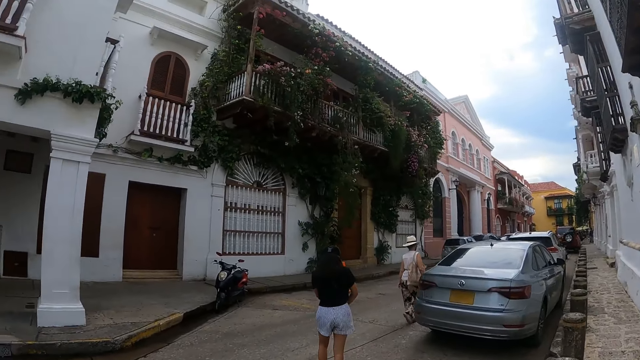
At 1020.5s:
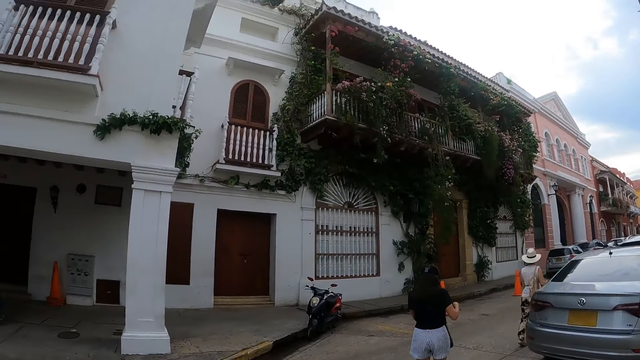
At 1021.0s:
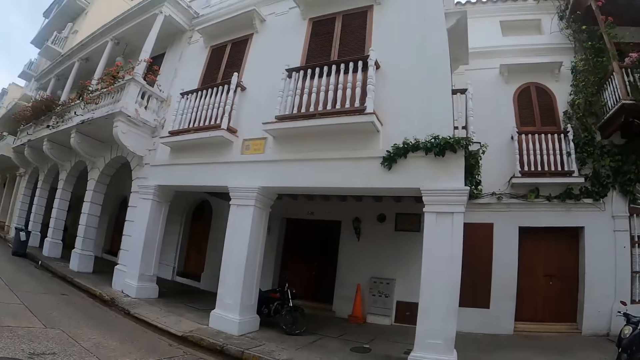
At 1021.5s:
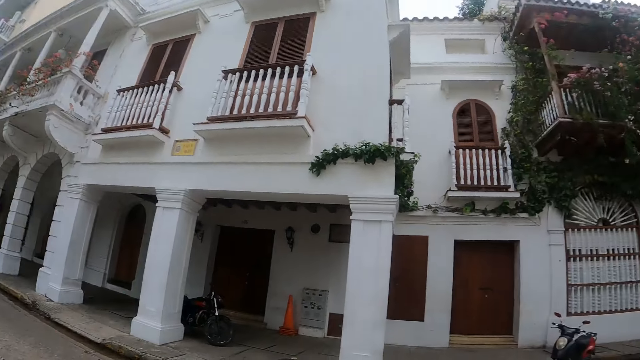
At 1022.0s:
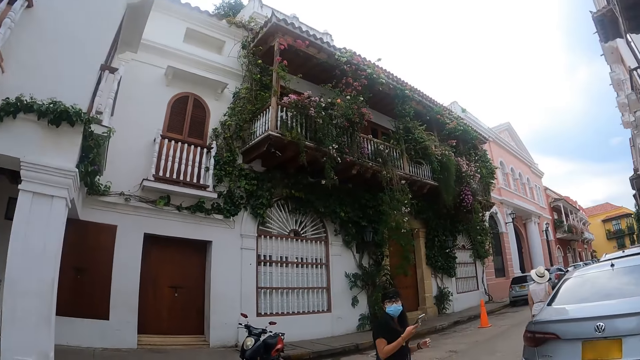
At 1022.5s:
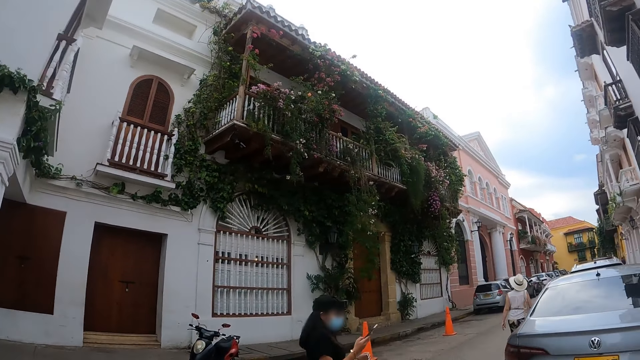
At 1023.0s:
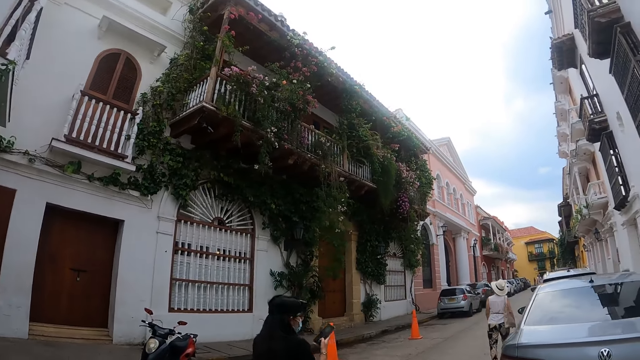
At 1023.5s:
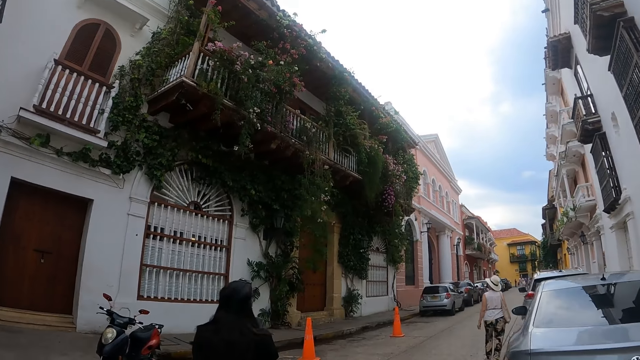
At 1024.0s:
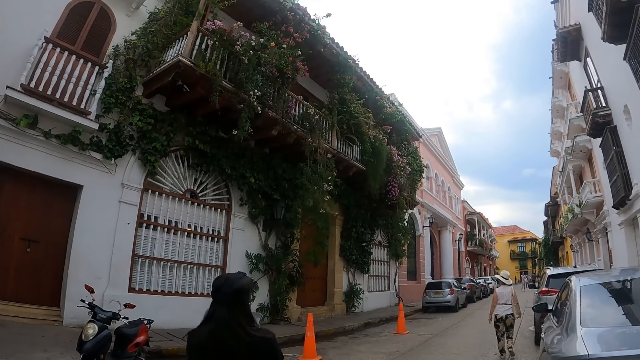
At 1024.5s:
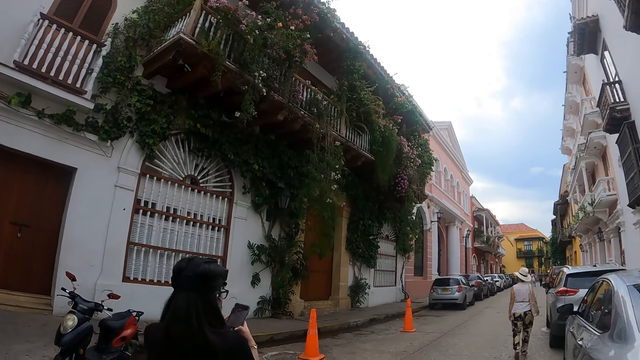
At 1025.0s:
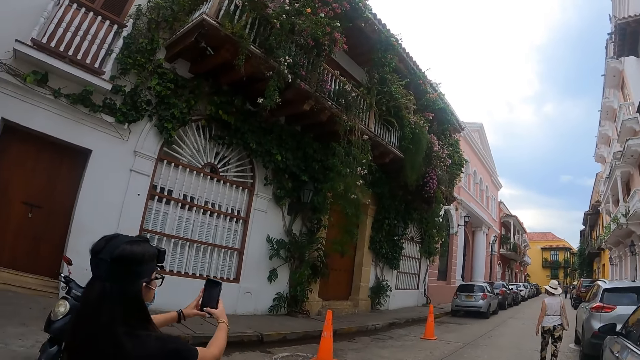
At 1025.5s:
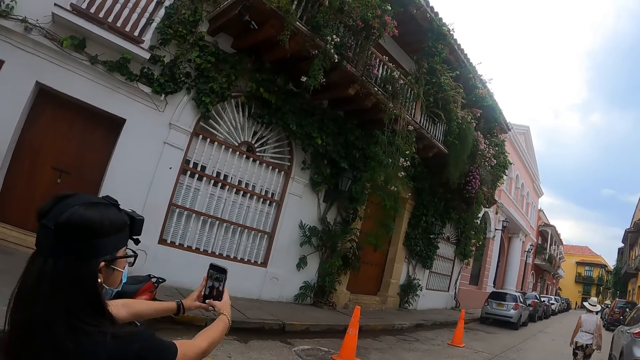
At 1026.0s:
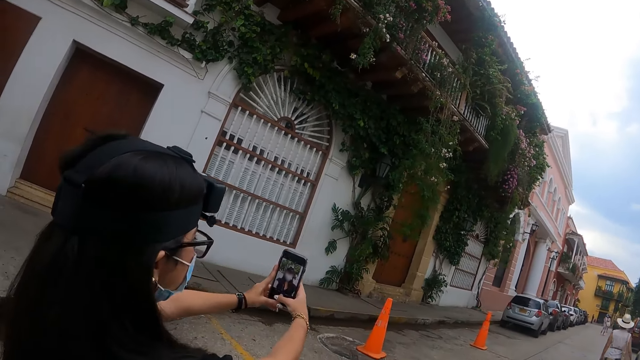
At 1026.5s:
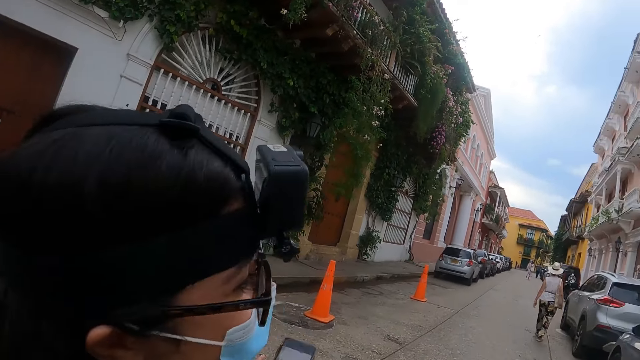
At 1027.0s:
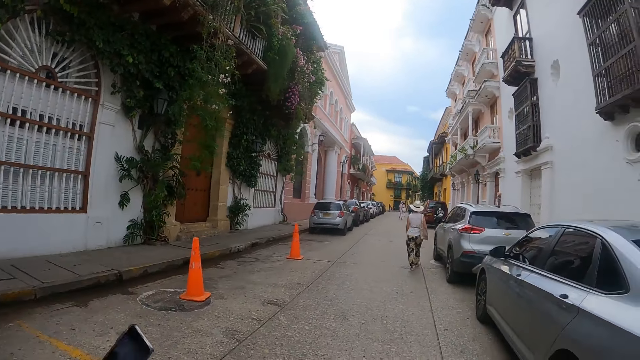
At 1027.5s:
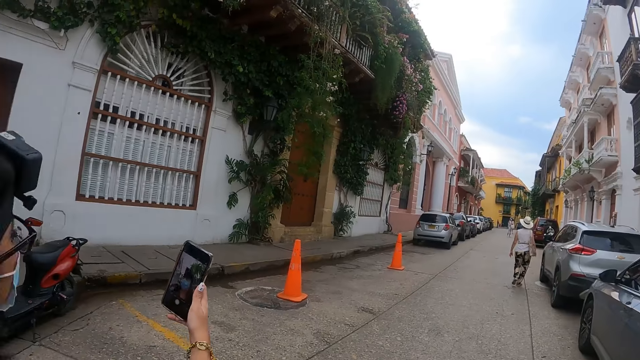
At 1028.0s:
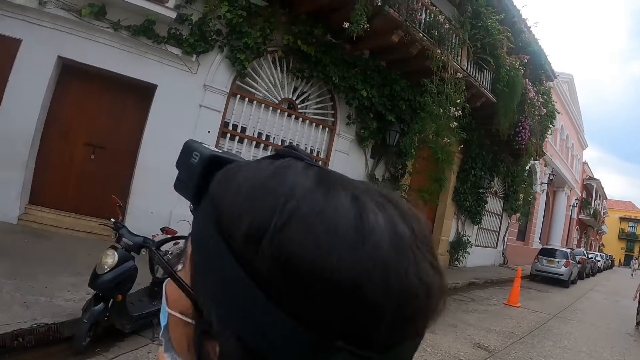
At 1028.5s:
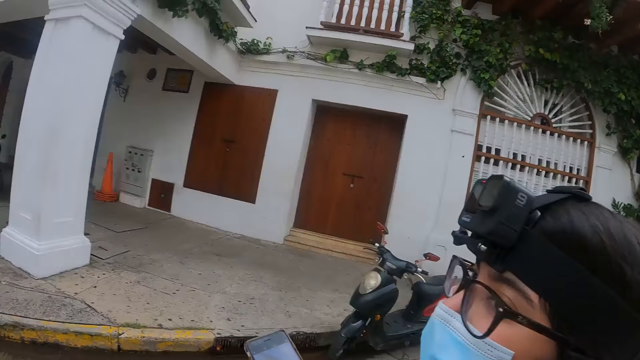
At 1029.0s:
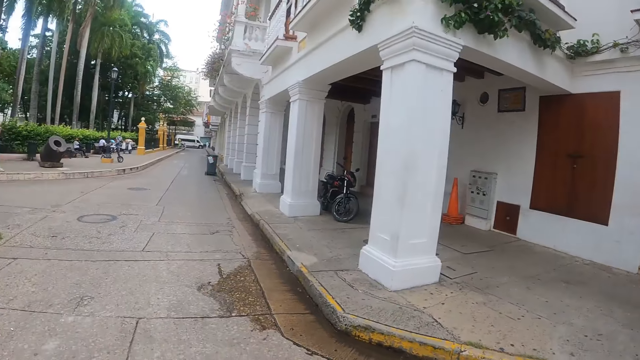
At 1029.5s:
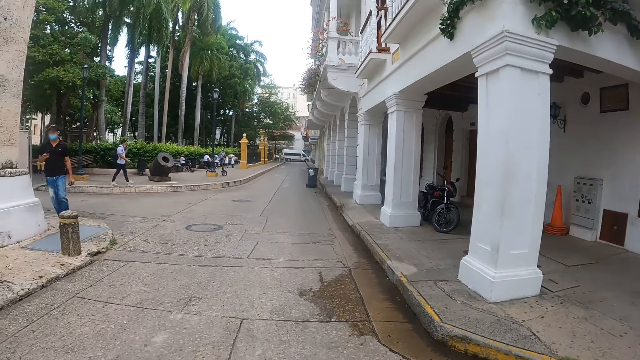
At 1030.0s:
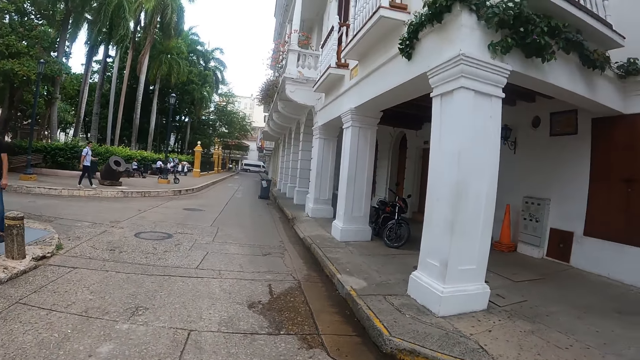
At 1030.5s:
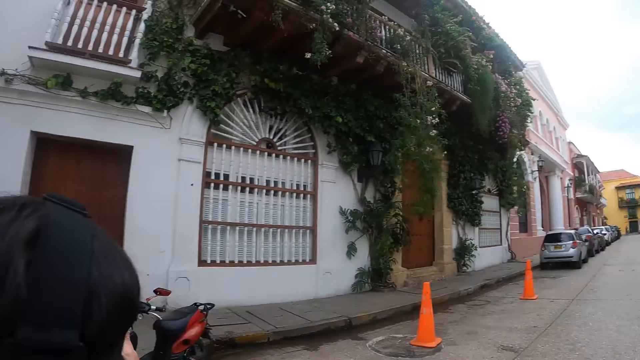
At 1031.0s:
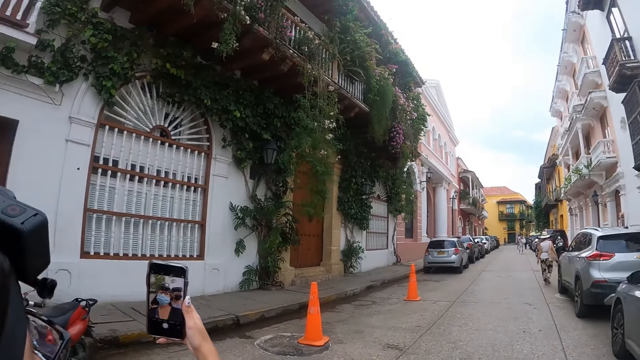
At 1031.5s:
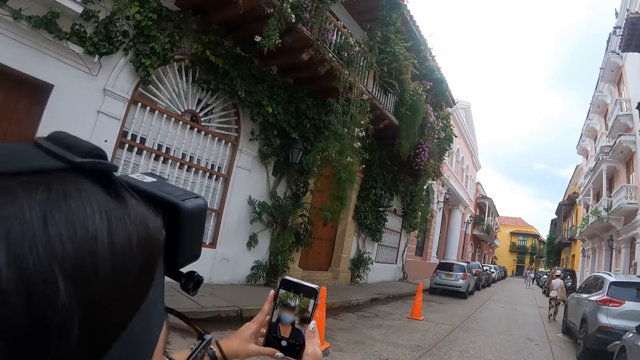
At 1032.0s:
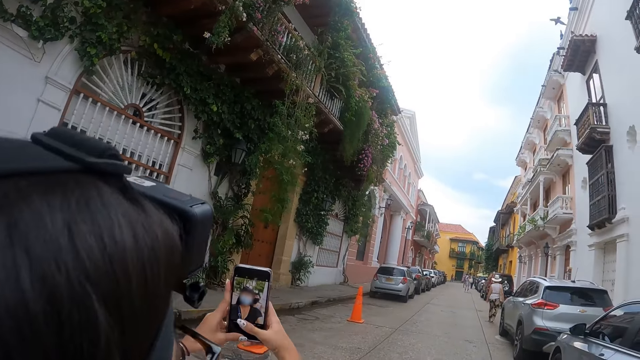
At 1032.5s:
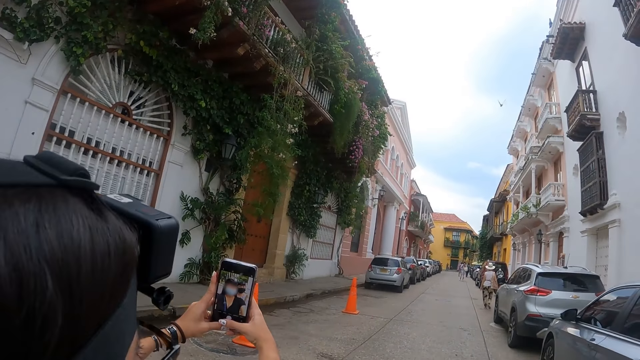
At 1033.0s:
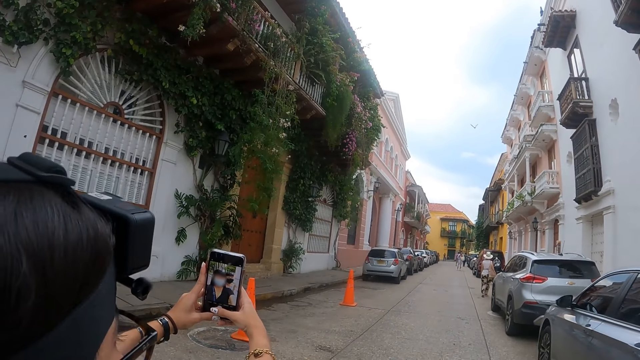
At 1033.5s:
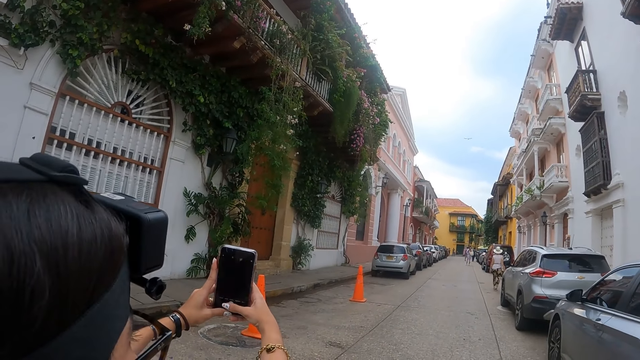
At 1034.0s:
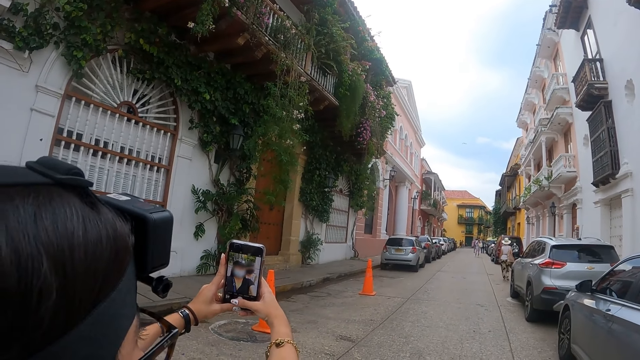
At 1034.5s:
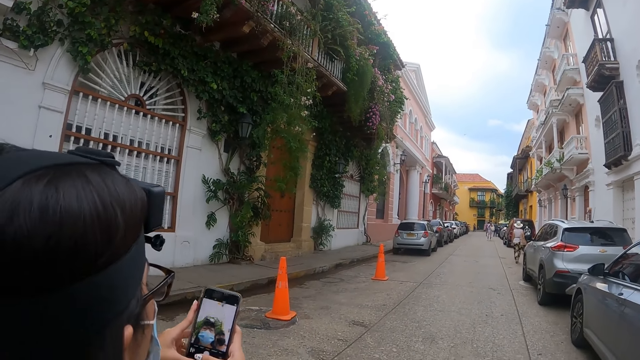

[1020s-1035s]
The camera wearer looks at the buildings. A woman operates a phone. The camera wearer looks at the woman's phone. They look around. They look backwards. The woman takes a picture using the phone.

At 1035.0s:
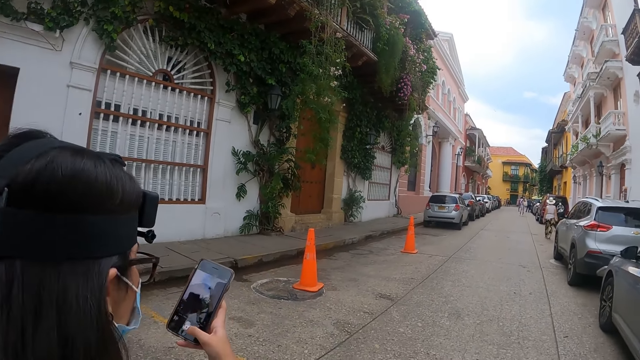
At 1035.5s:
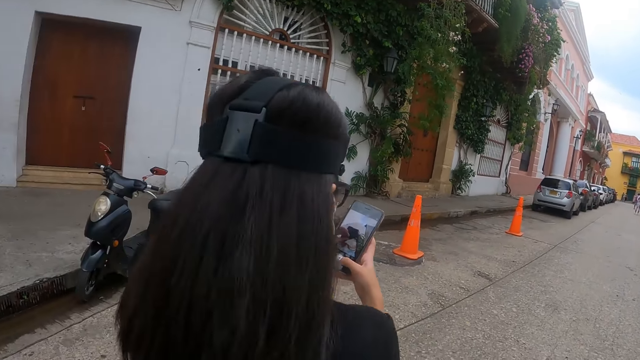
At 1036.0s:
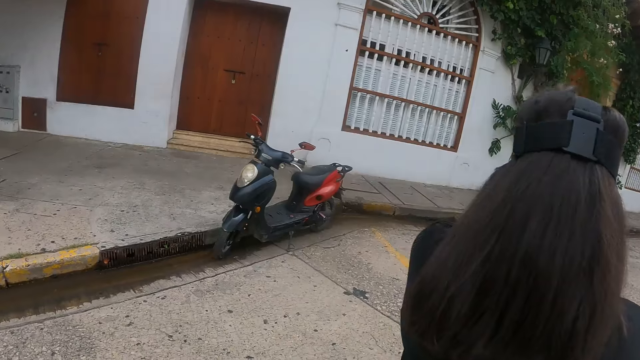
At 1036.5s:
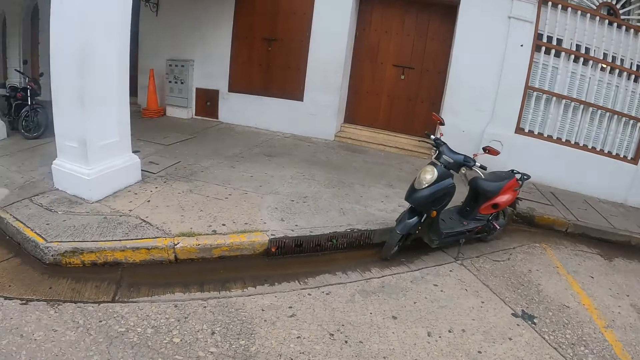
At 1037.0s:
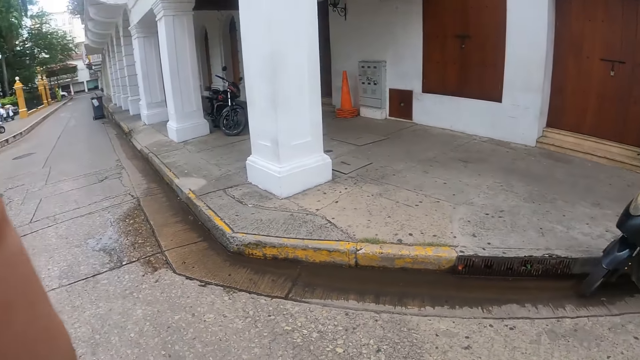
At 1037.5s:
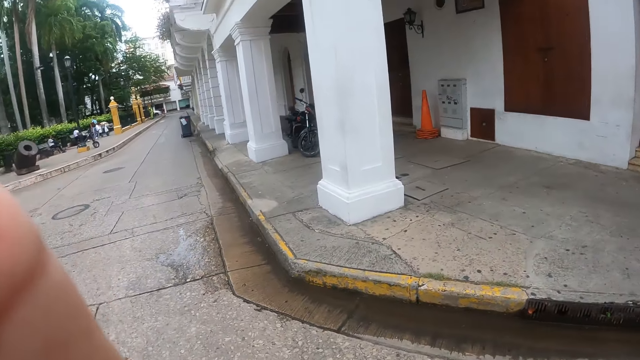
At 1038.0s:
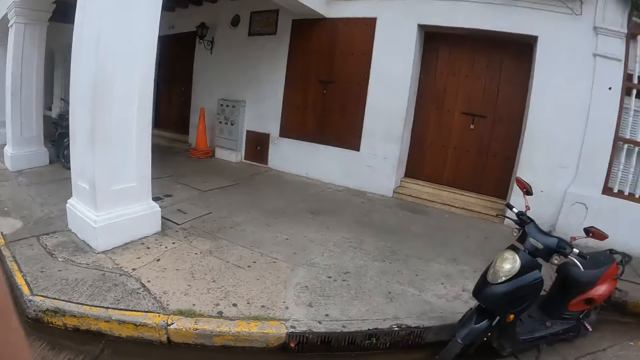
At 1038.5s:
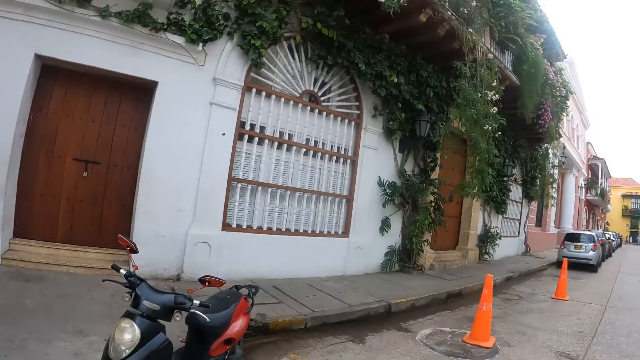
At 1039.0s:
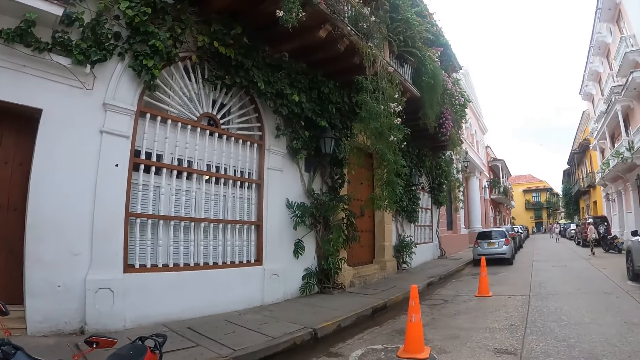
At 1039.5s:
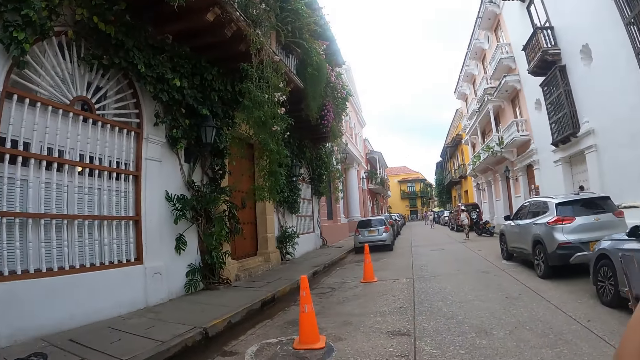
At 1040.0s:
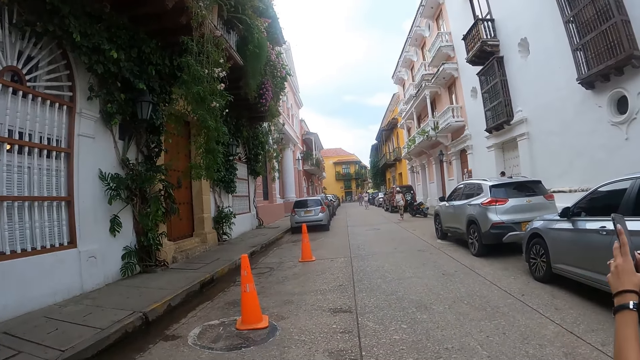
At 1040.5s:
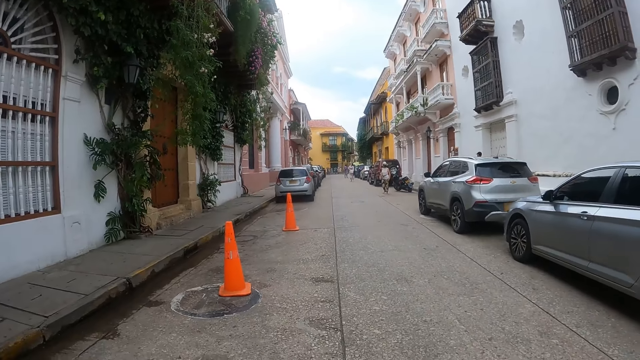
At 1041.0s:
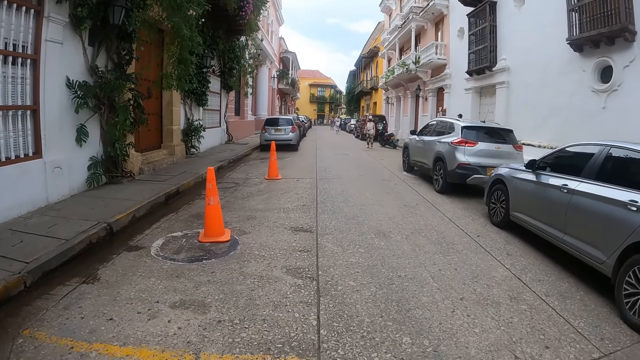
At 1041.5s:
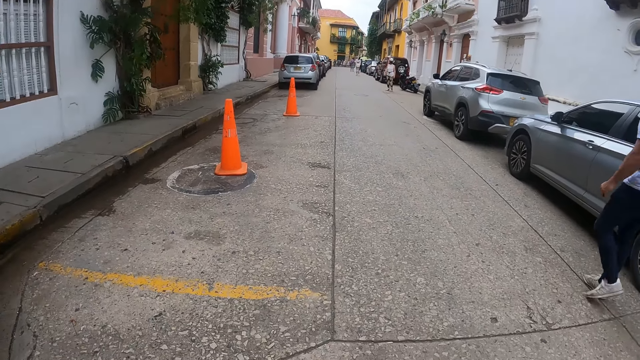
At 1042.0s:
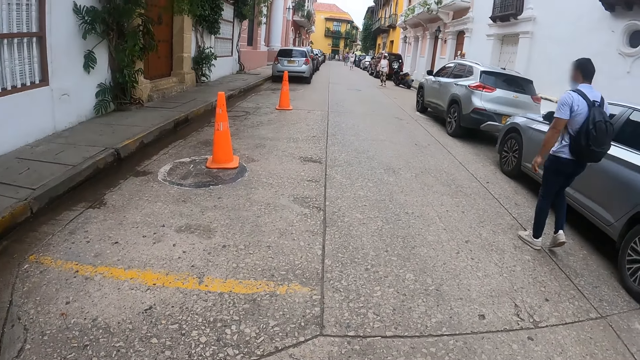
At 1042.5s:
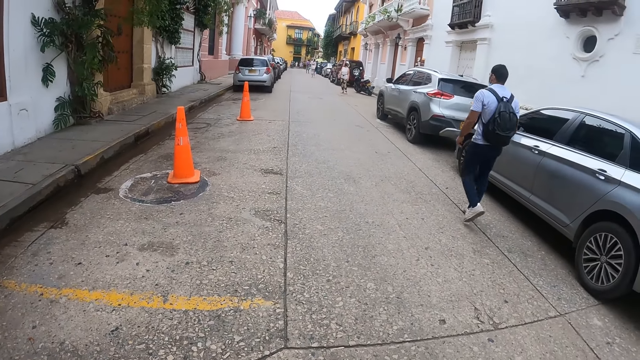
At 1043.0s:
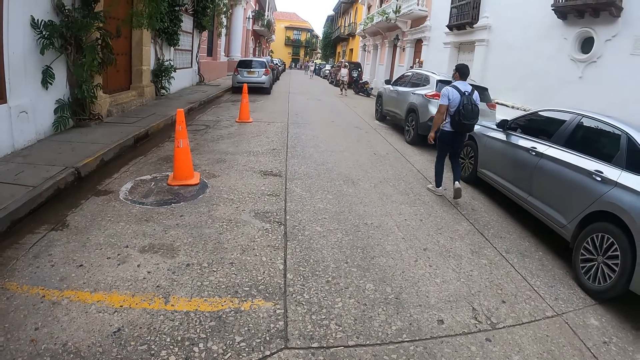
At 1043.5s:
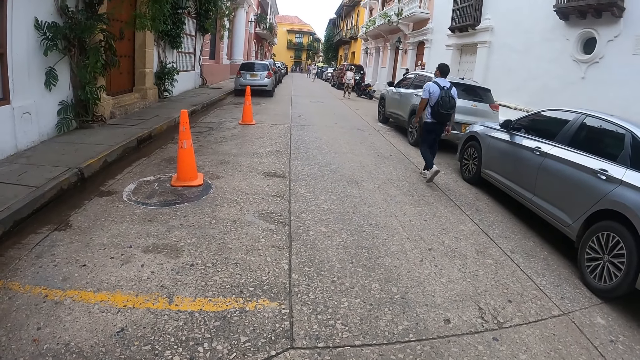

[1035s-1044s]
The camera wearer looks at the floor. They stare on the road.
